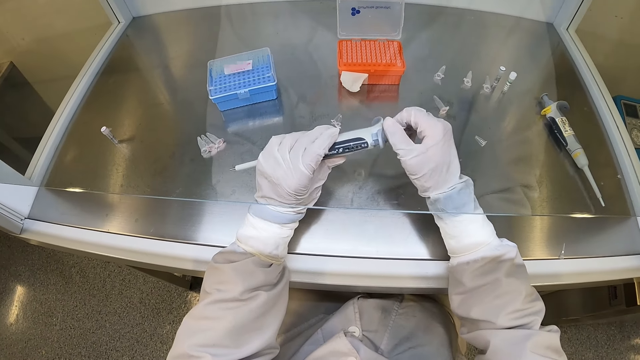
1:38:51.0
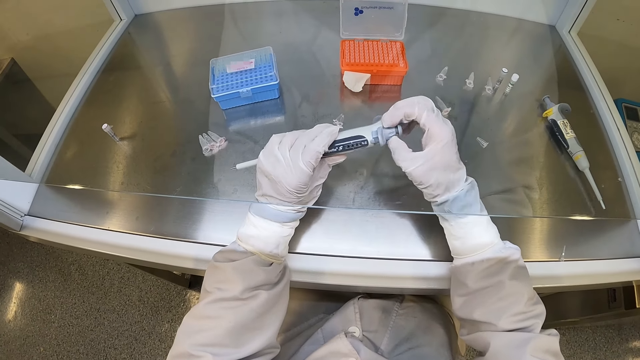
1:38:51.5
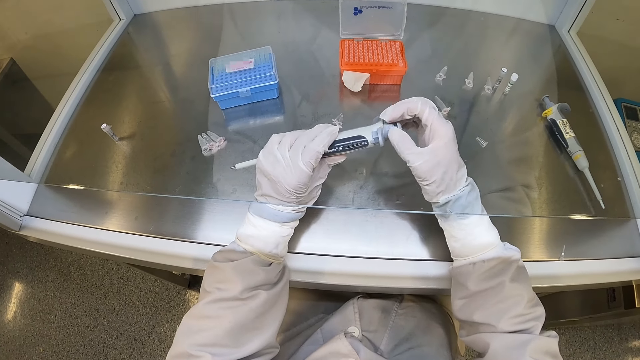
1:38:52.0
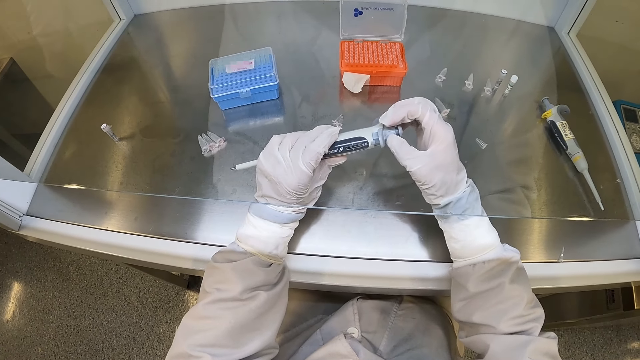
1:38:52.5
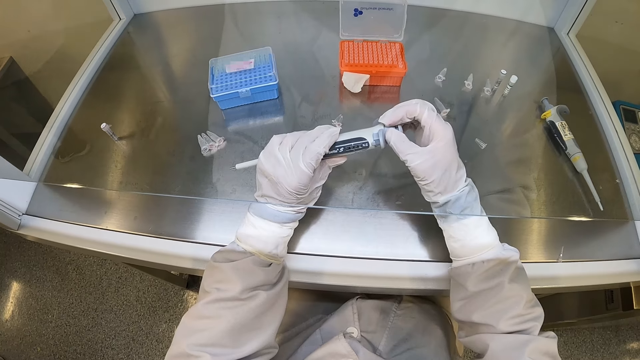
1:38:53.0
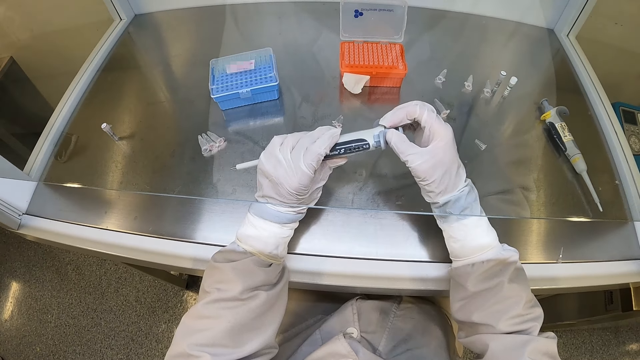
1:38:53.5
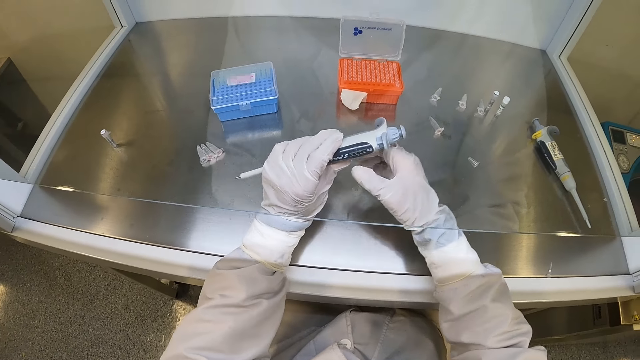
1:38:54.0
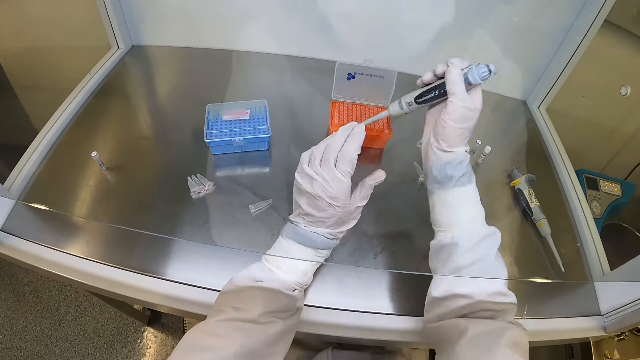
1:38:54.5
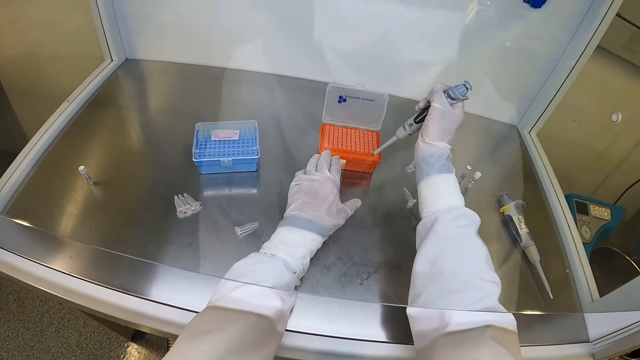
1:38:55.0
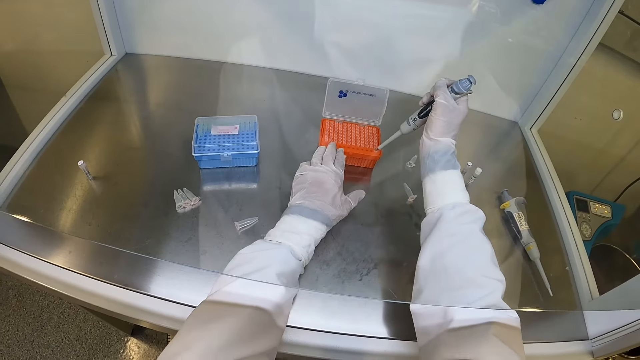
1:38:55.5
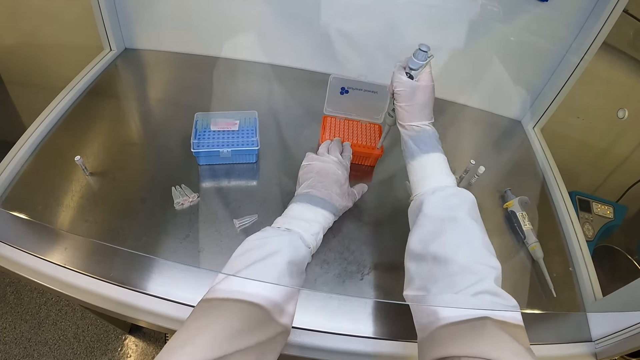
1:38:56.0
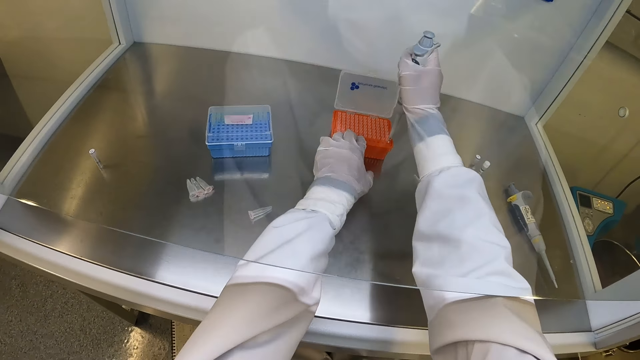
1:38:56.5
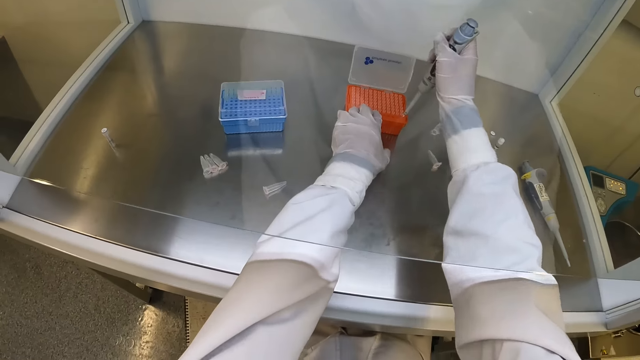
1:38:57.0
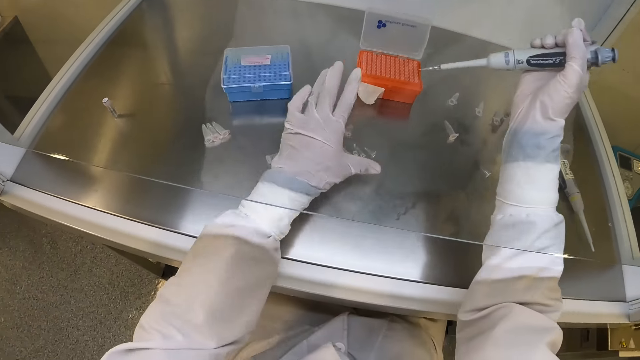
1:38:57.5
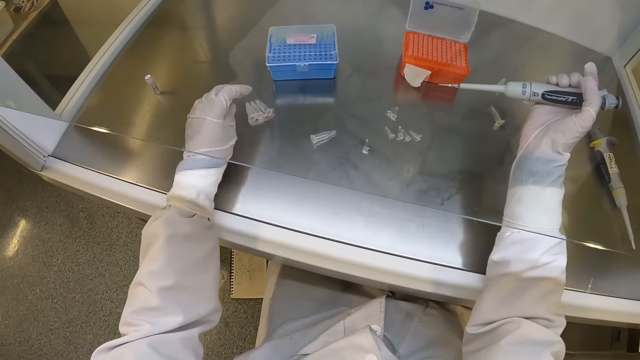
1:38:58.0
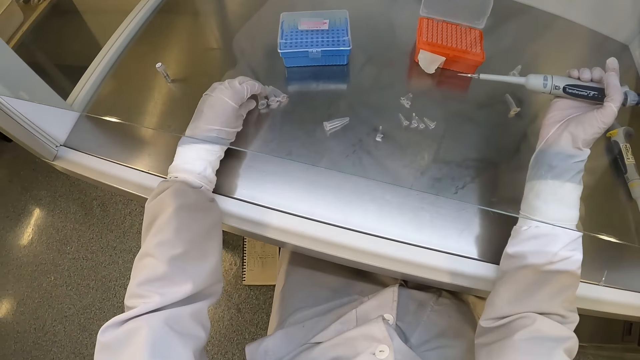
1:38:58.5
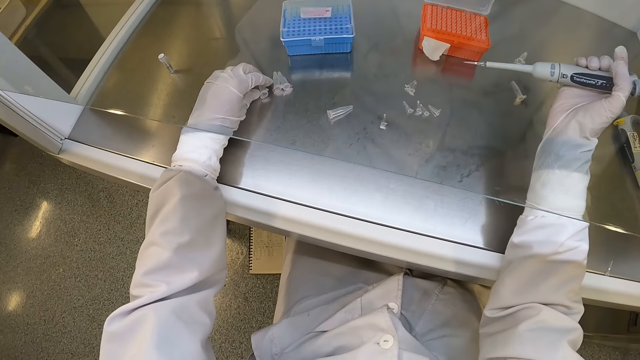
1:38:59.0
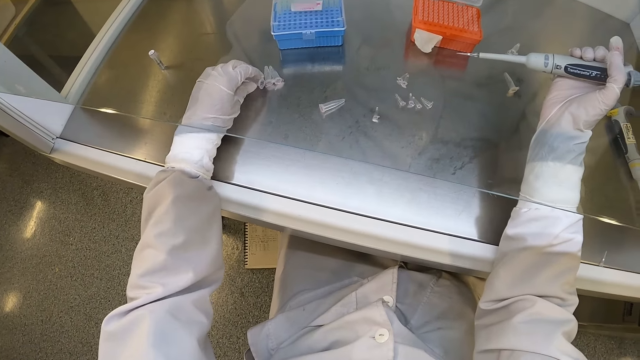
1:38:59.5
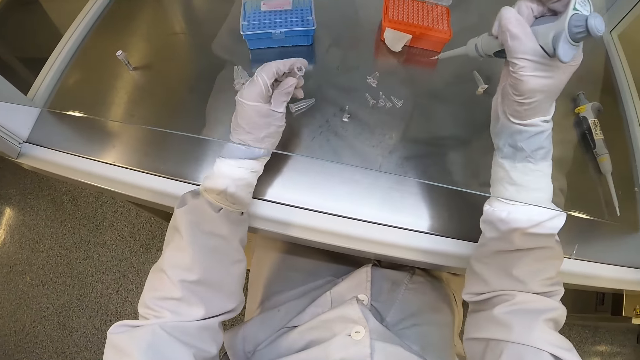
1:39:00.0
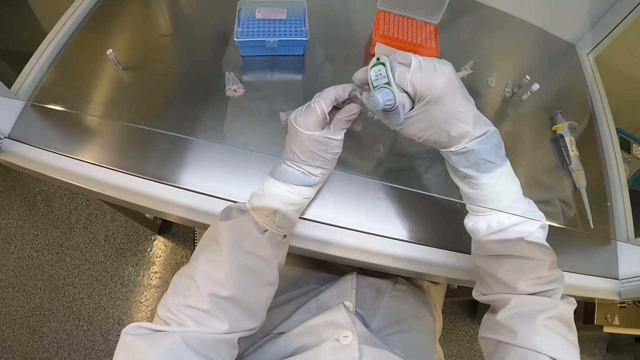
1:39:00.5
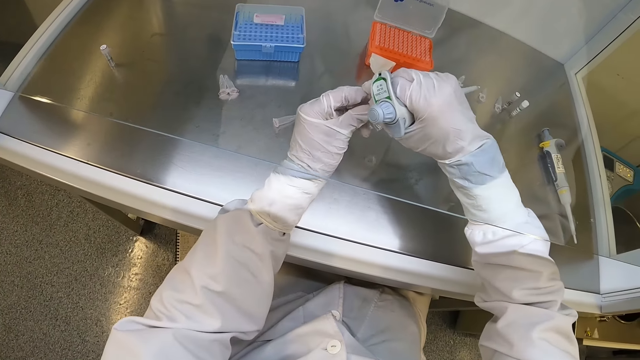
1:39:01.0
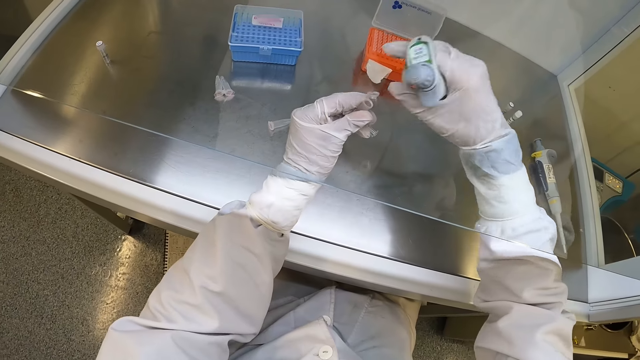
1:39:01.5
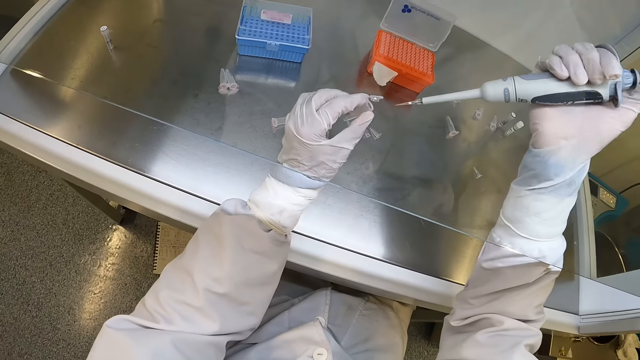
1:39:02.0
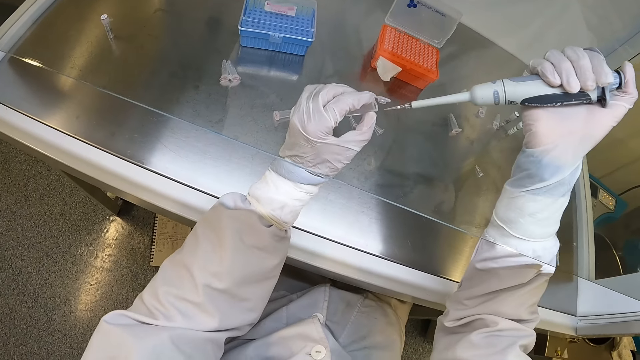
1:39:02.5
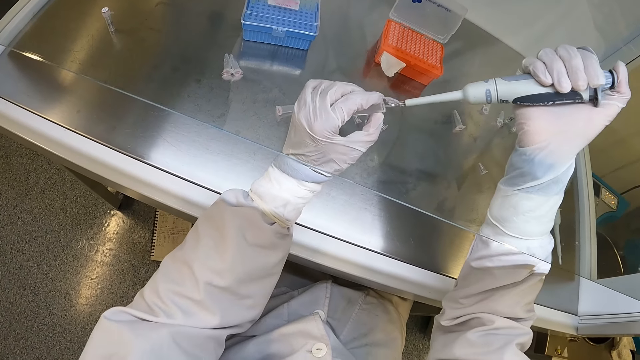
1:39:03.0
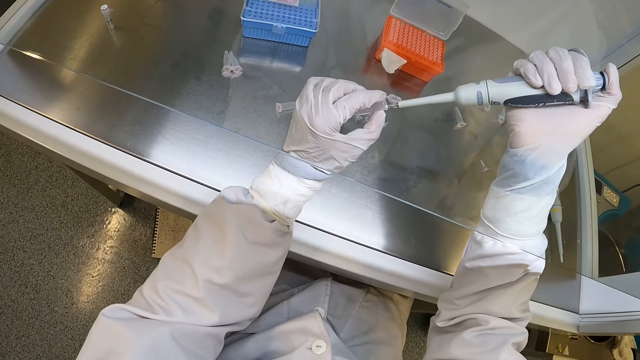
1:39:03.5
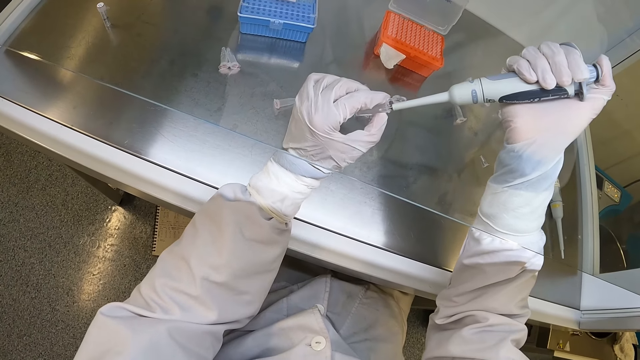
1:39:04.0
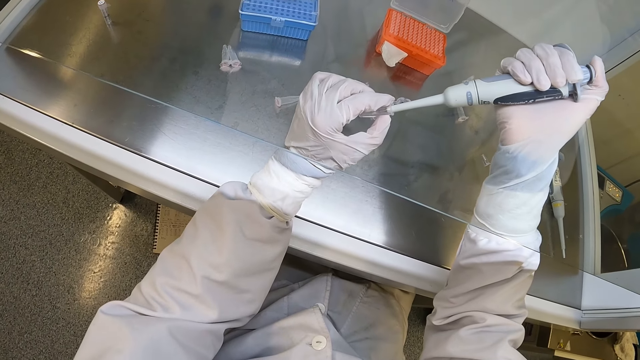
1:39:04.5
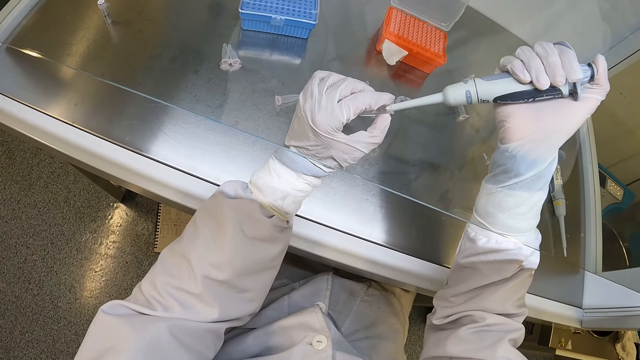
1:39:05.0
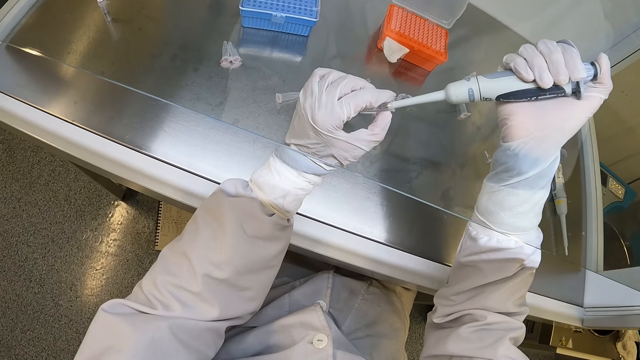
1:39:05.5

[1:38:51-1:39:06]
The camera wearer passes the micropipette to his right hand with his left hand. He holds the box of micropipette tips with his left hand. He picks a micropipette tip from the box of micropipette tips with the micropipette in his right hand. He scoops the sample. He picks a centrifuge tube from the lab workbench with his left hand. He opens the centrifuge tube in his left hand with his right hand. He transfers some syrup into the centrifuge tube from the micropipette in his right hand.

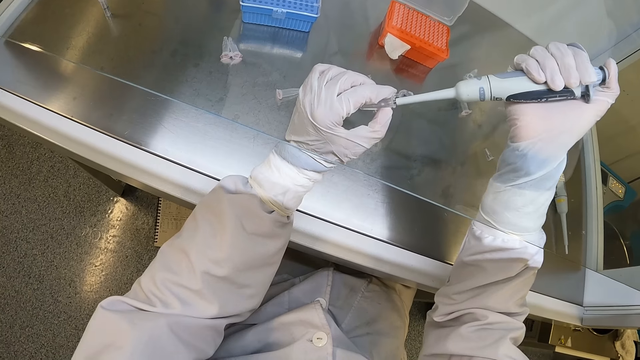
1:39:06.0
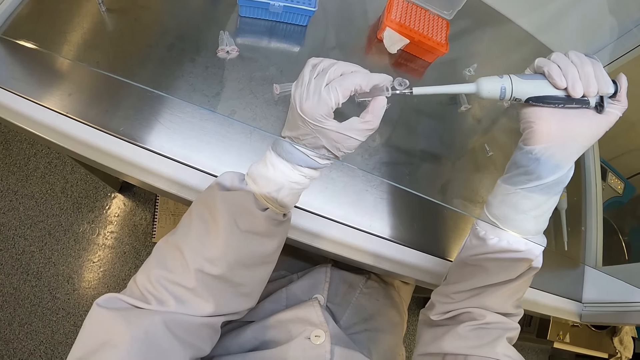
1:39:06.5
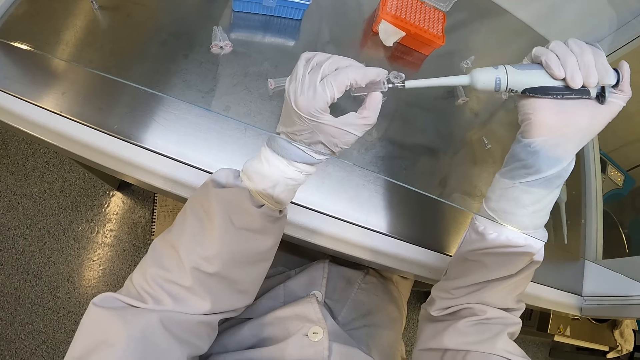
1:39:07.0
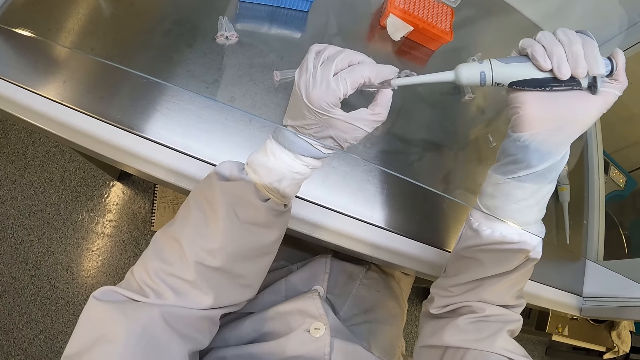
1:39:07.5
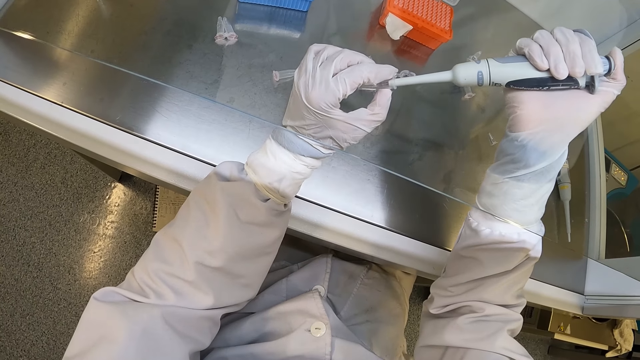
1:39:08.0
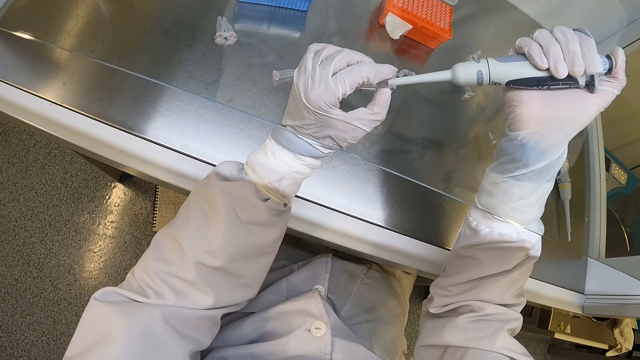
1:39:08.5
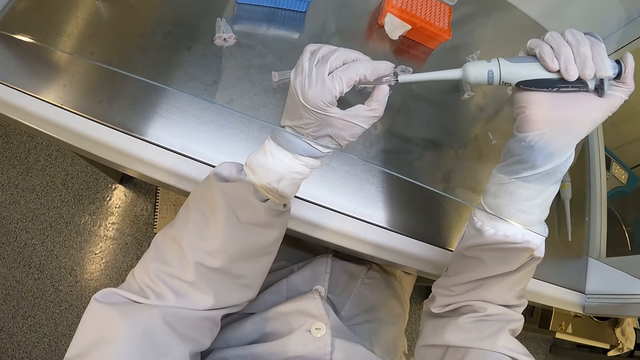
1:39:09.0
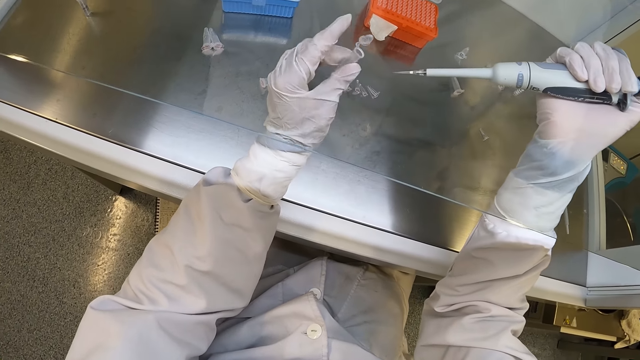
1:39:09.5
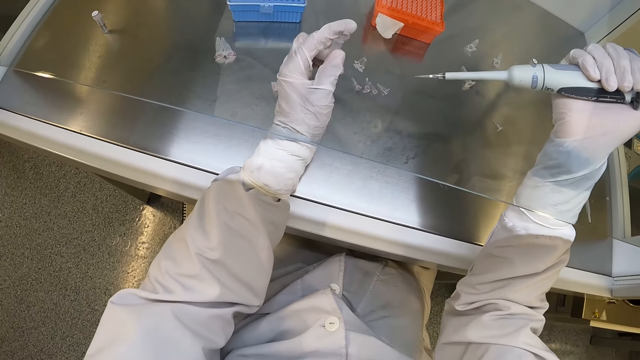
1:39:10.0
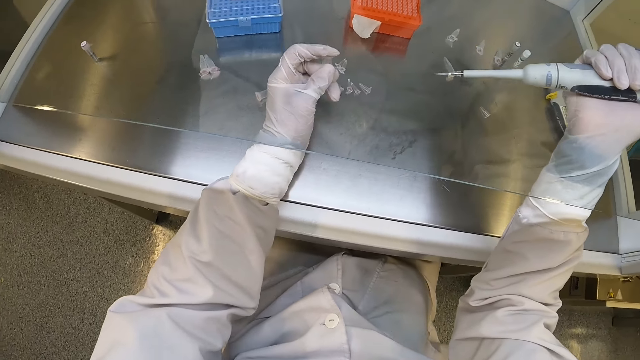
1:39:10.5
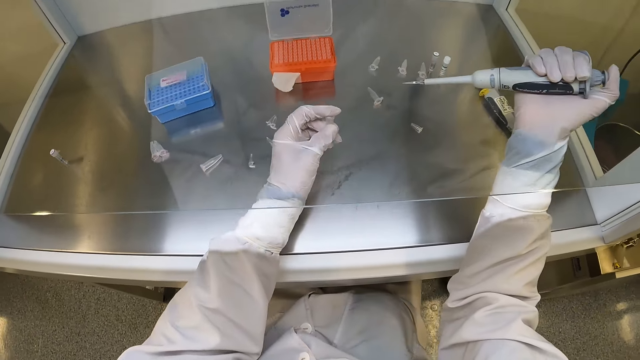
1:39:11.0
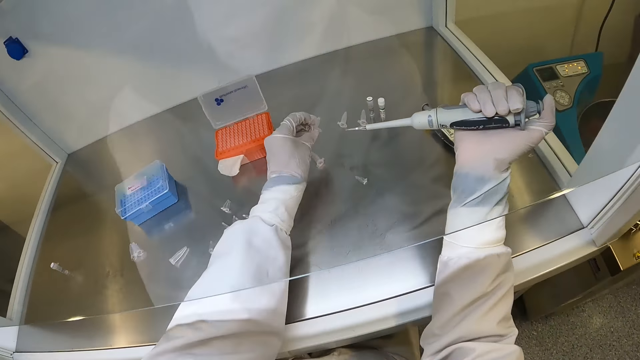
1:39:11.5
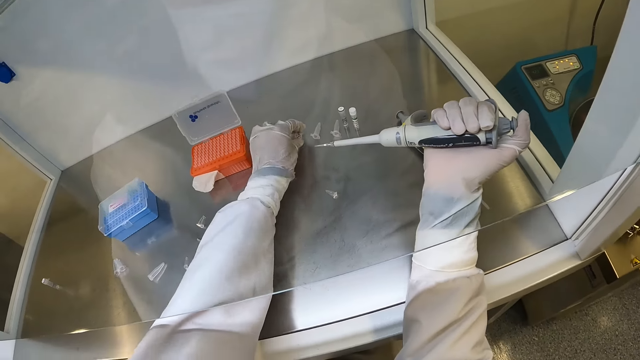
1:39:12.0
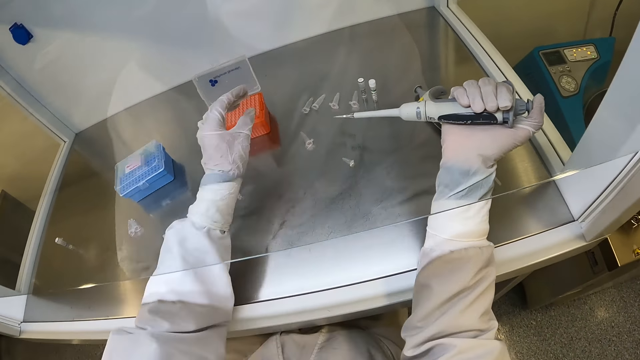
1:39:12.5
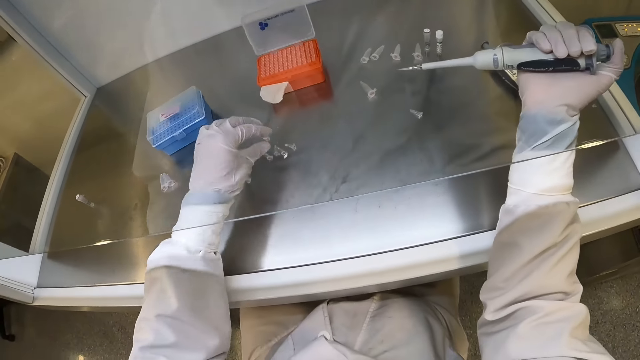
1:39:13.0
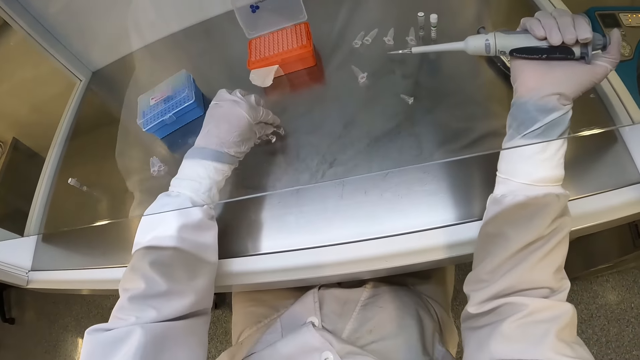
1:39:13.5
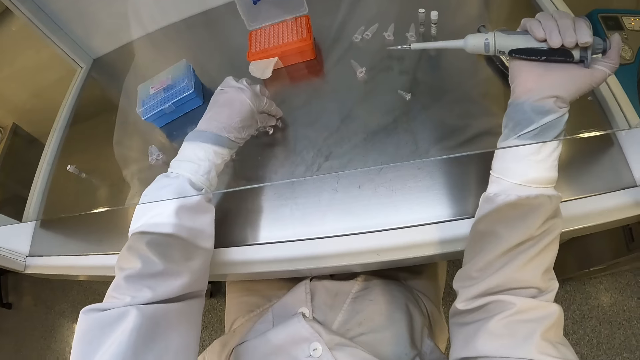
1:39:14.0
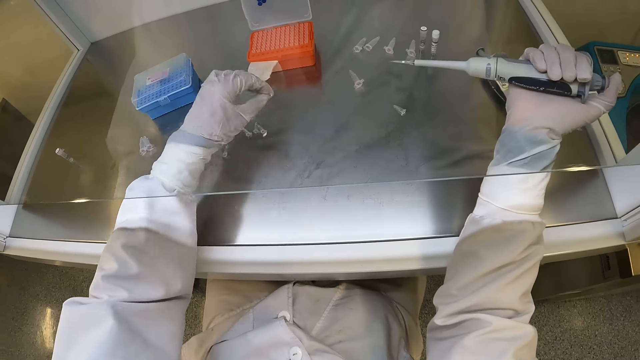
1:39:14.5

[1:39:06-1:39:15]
The camera wearer closes the centrifuge tube with his left hand. He drops the centrifuge tube on the lab workbench with his left hand. He picks up a centrifuge tube from the lab workbench with his left hand.
